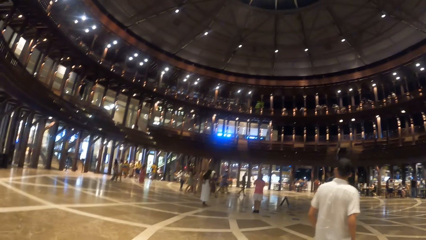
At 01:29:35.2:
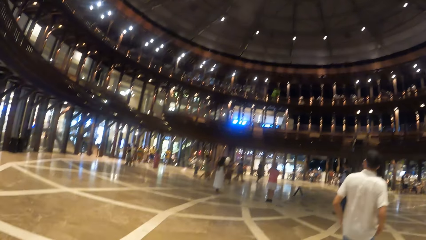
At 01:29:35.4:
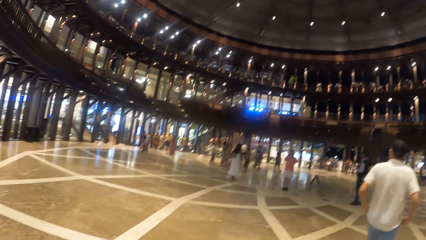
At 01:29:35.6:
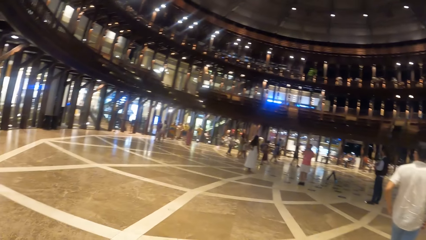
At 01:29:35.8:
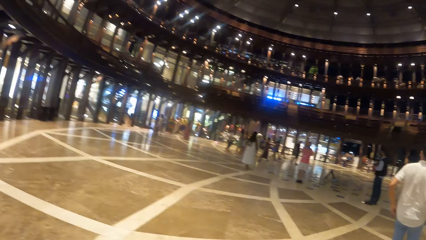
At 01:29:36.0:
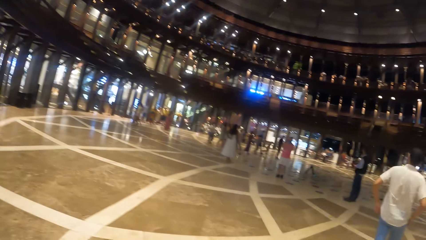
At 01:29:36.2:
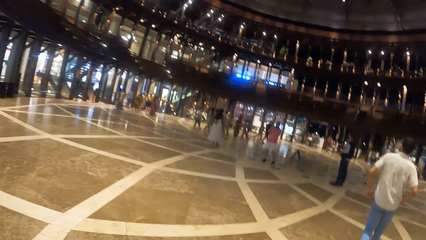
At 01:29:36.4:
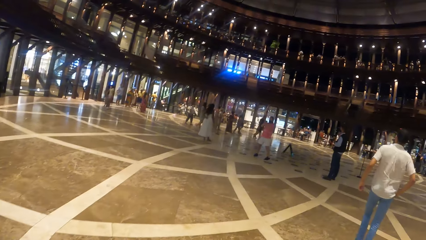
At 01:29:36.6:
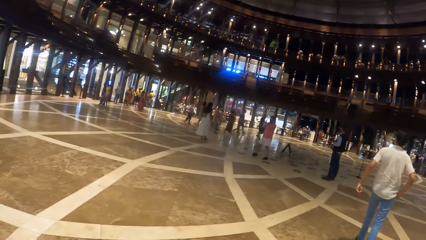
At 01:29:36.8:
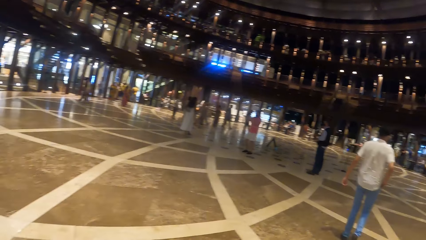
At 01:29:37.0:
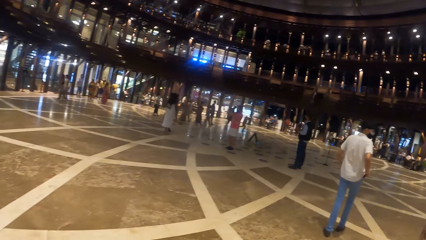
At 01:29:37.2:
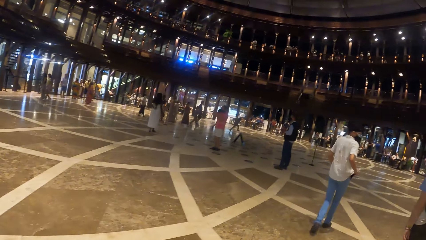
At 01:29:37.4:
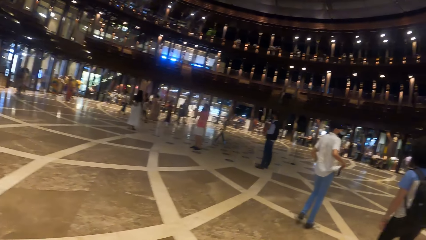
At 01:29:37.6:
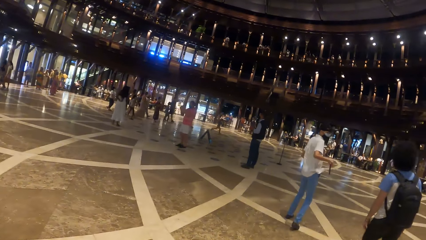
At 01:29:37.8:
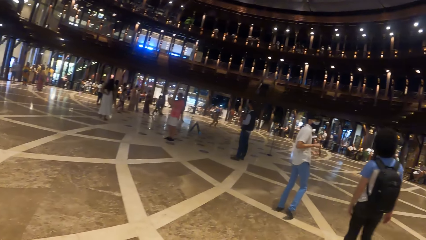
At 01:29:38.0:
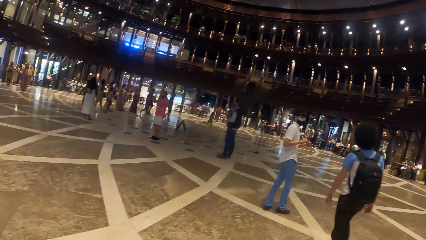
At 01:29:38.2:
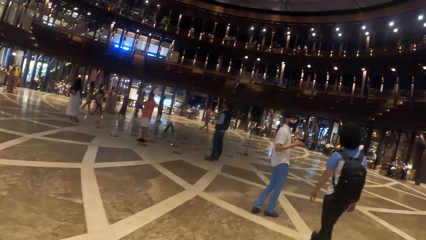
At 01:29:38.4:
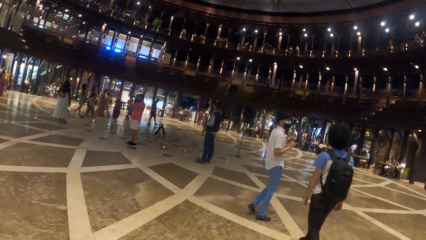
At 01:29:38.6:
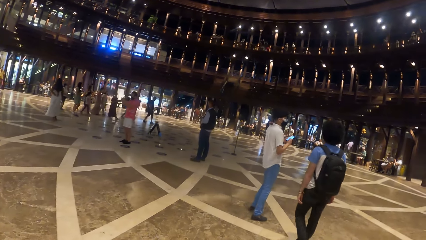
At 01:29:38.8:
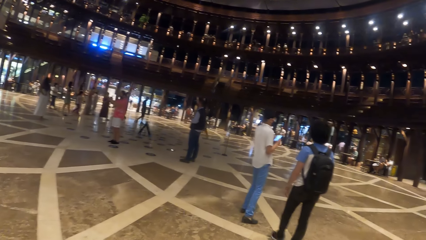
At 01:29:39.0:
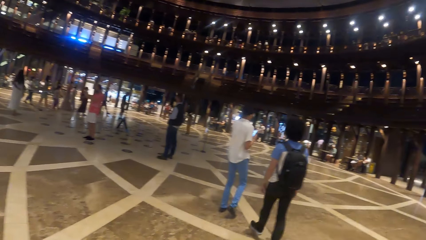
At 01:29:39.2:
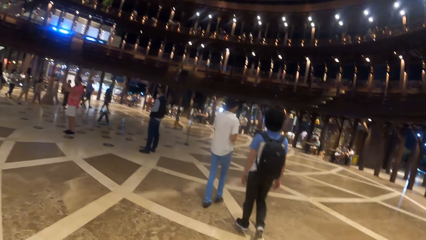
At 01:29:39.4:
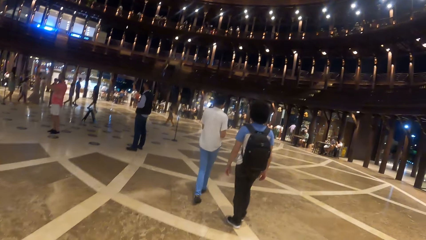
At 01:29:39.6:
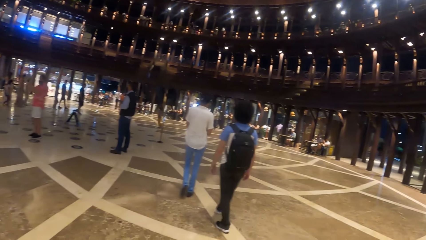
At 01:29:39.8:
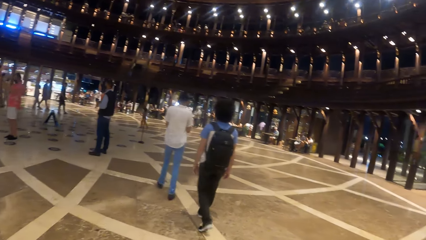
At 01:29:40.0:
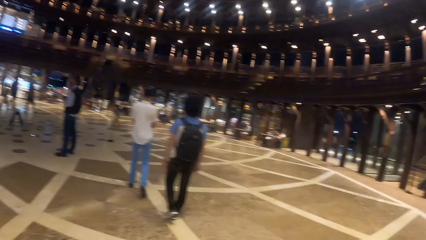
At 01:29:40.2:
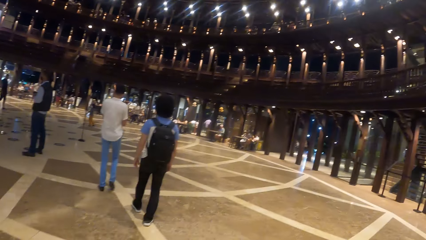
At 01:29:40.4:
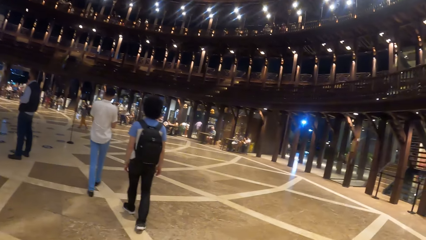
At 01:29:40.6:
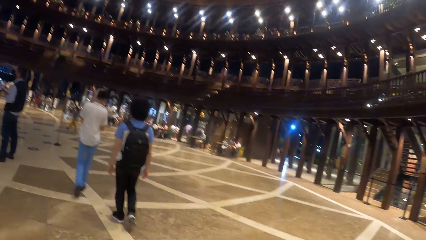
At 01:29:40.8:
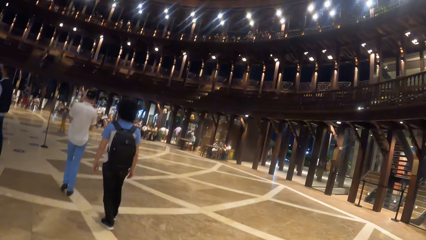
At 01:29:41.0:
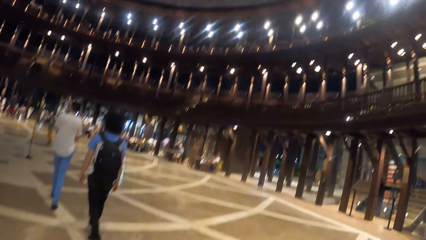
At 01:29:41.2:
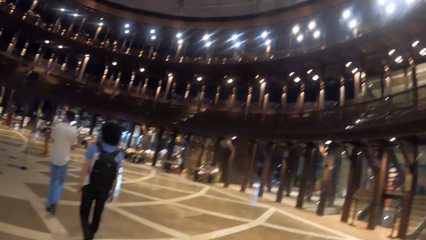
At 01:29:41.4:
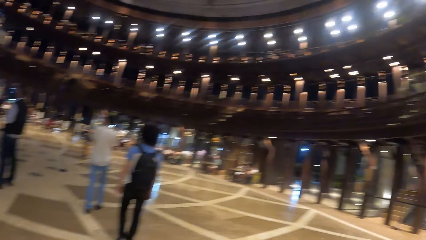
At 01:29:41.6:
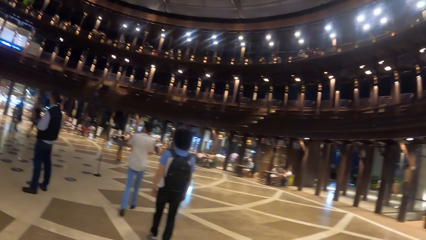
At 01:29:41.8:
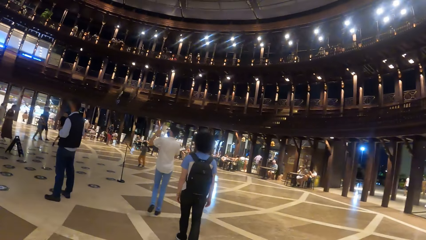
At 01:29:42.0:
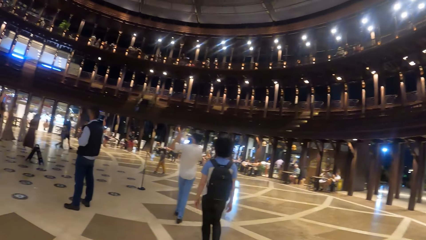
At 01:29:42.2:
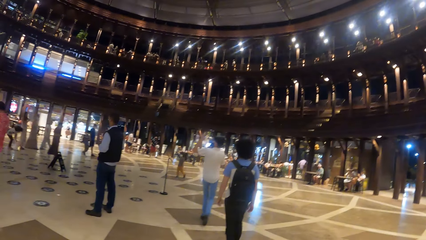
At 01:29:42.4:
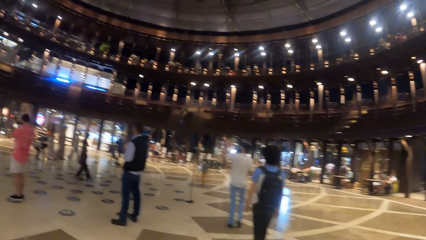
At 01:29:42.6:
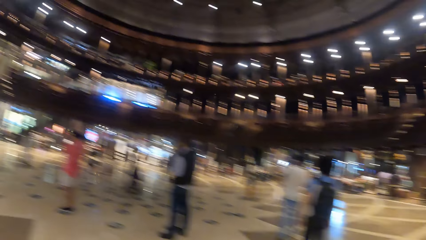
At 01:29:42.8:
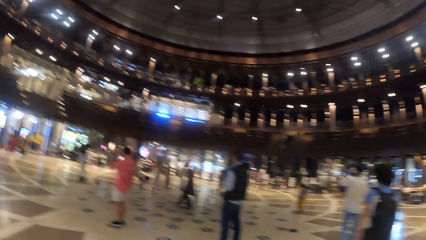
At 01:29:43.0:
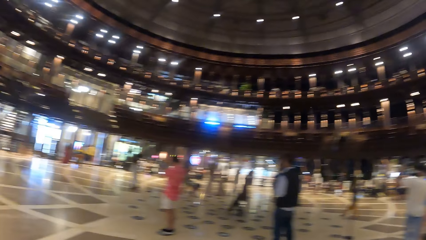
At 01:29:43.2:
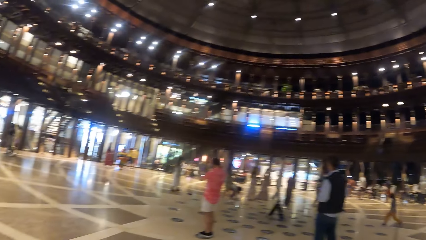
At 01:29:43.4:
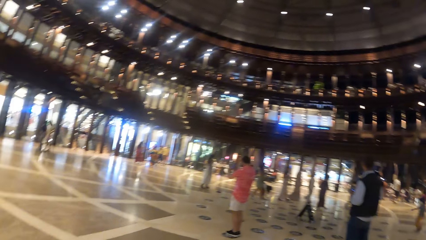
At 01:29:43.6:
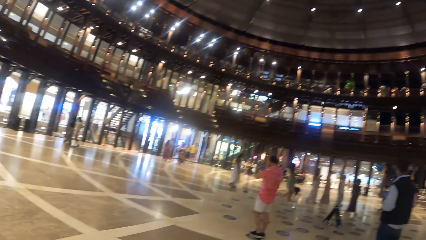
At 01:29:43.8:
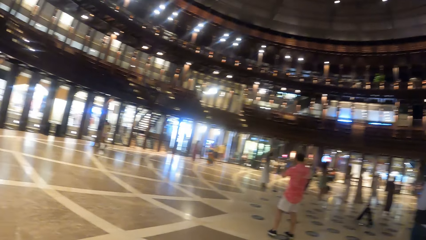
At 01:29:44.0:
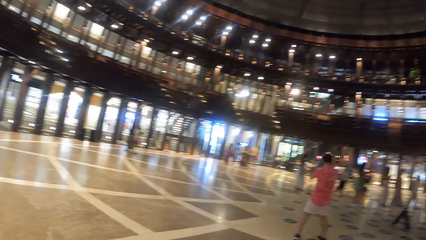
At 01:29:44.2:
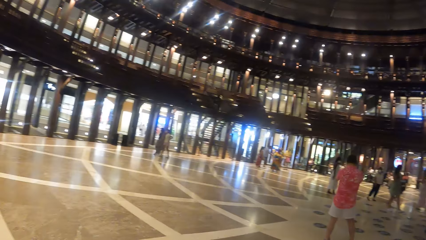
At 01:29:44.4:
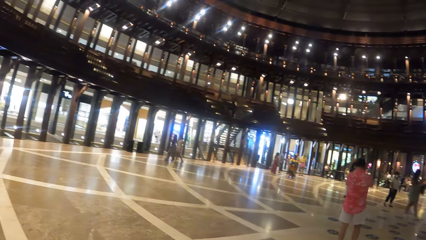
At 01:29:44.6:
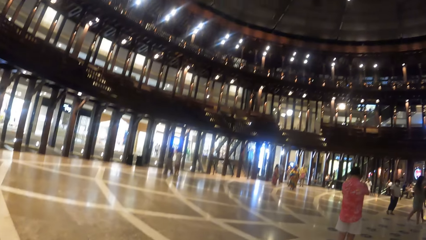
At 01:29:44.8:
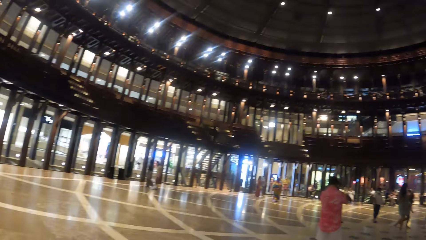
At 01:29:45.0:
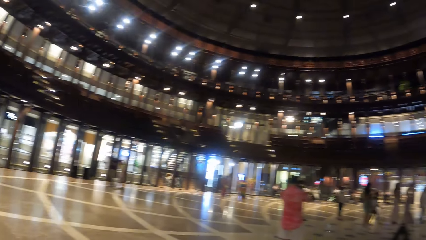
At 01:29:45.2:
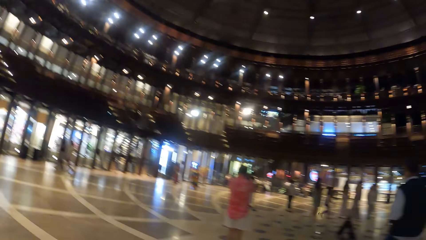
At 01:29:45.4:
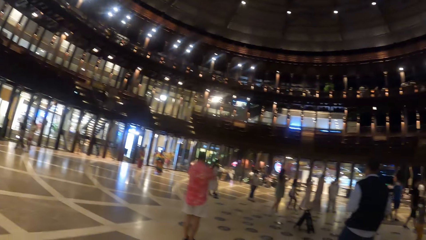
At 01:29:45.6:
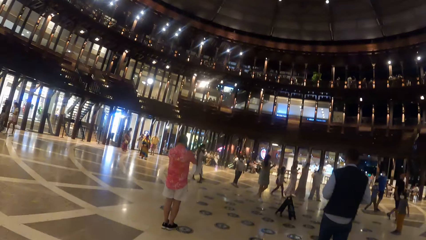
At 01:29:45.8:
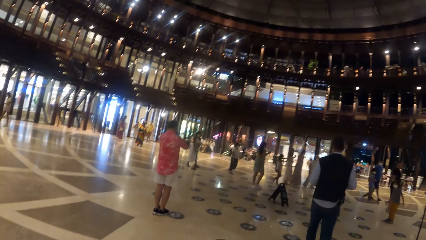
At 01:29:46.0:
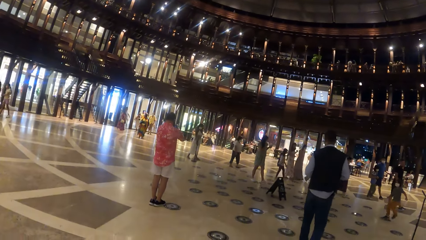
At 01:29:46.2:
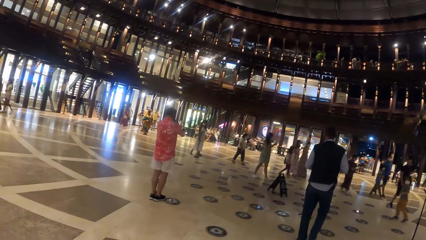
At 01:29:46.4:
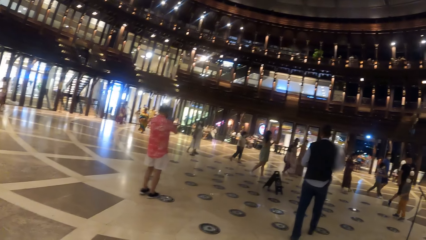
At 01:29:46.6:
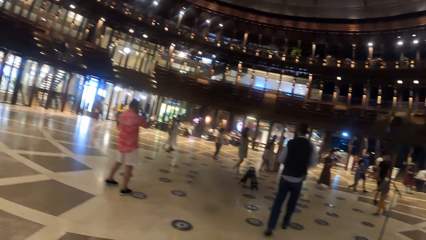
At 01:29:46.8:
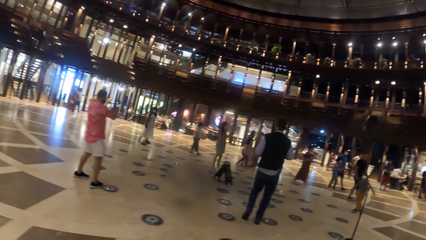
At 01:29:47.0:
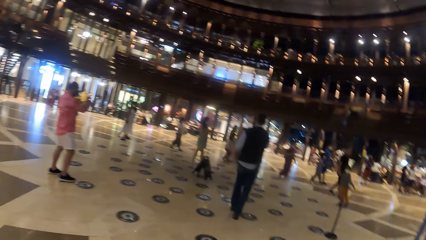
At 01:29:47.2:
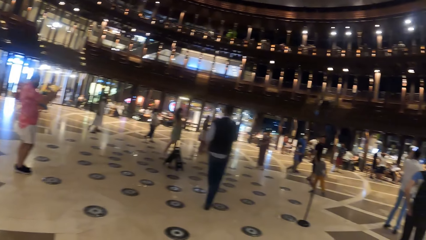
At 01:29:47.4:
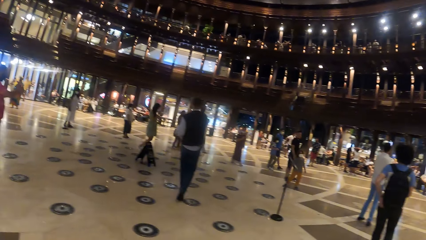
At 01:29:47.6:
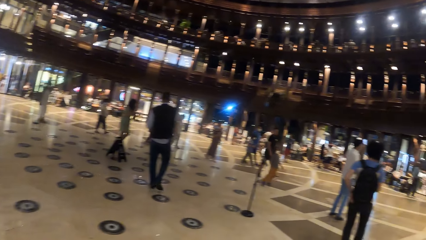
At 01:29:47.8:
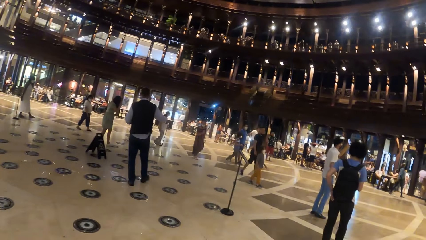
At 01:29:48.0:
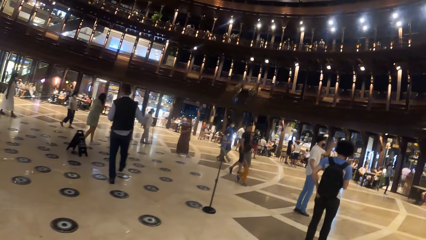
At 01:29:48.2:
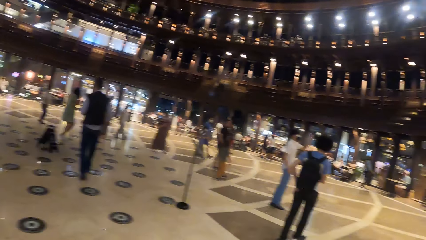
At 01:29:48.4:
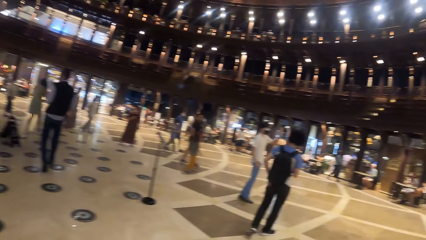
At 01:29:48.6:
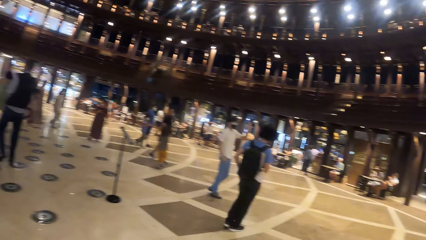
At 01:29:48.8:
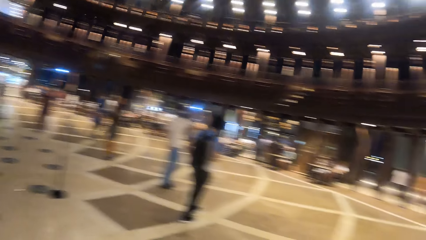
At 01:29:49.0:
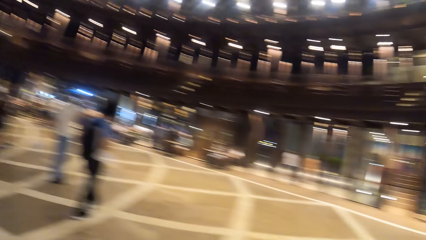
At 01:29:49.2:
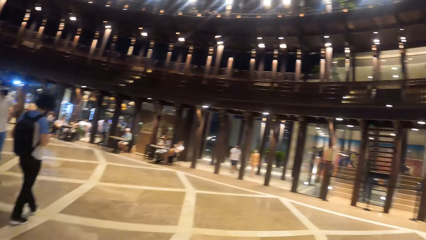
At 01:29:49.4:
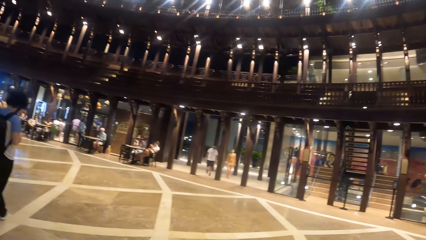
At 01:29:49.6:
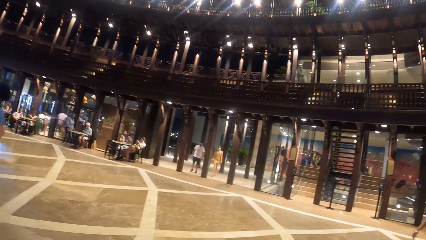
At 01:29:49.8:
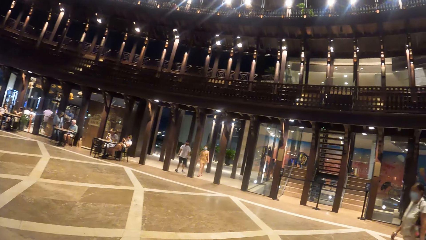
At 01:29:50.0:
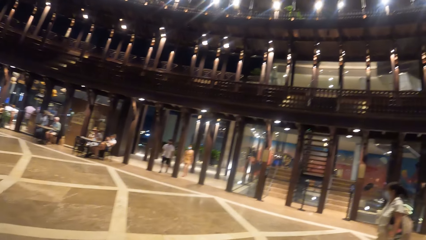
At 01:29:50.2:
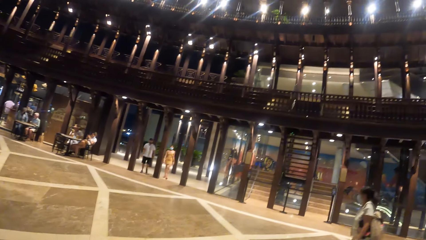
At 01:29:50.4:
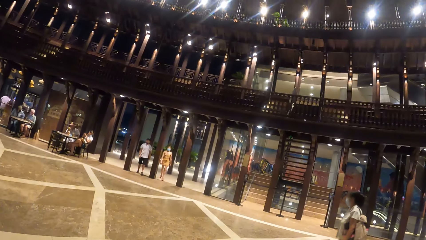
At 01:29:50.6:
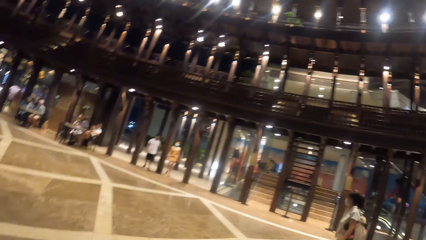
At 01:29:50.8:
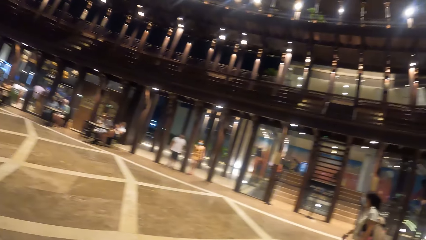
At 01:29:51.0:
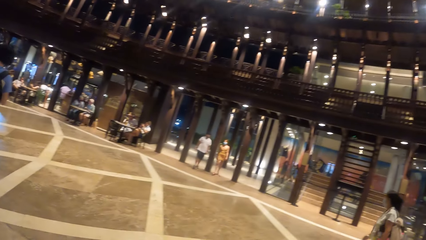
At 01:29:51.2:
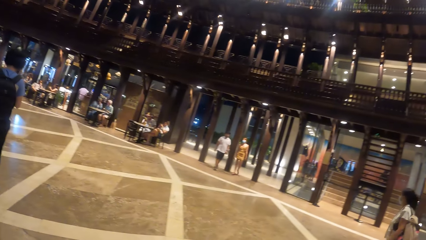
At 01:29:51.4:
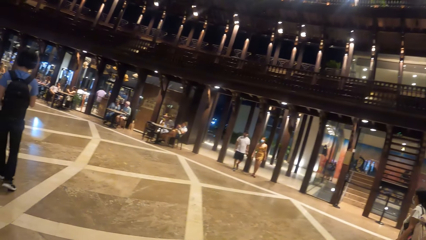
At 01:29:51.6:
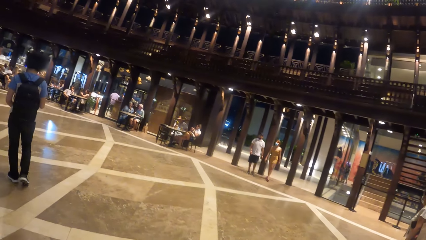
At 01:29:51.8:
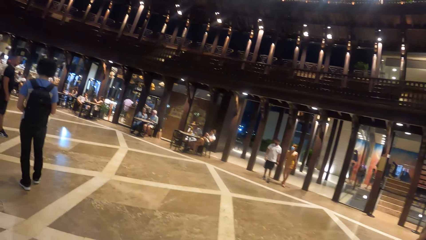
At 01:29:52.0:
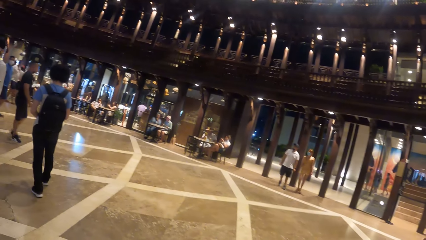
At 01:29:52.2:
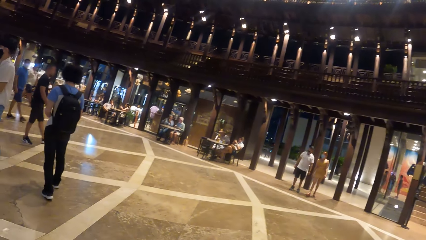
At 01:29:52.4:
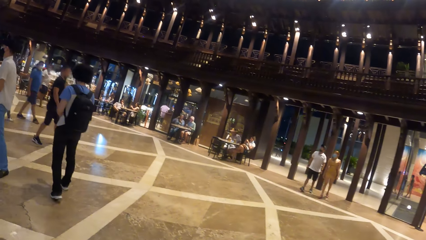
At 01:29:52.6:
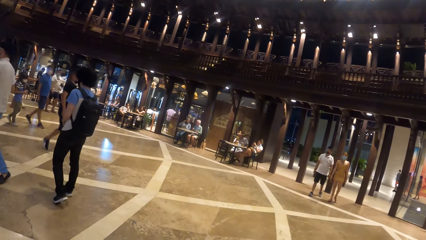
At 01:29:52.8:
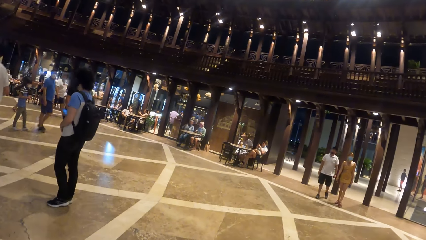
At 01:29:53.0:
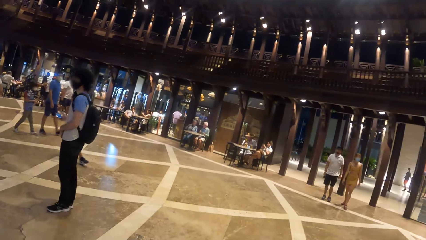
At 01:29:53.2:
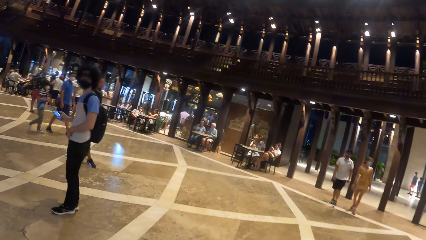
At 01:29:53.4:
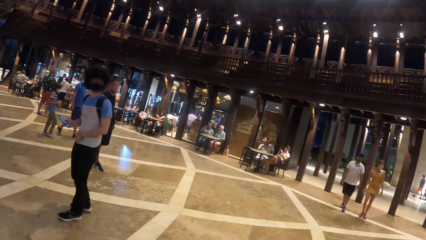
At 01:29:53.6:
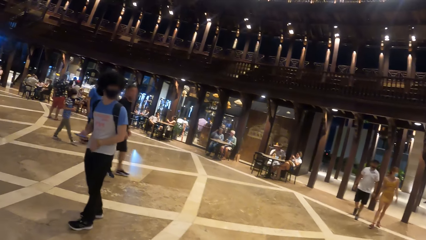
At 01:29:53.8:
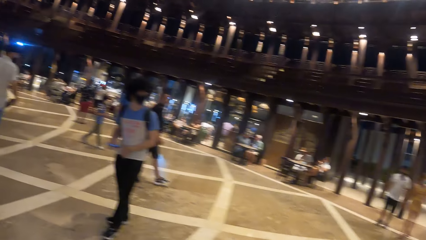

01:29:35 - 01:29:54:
A man takes out a mobile phone from a pocket on his trousers with his right hand. The man passes the mobile phone to his left hand. The camera wearer operates the mobile phone in his left hand with his right hand.
